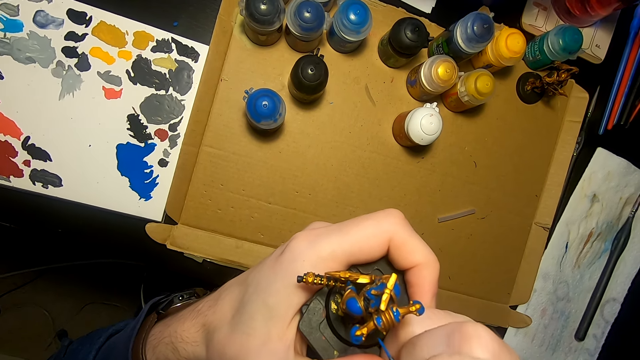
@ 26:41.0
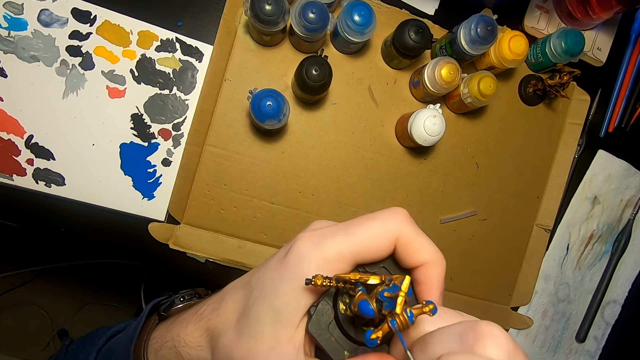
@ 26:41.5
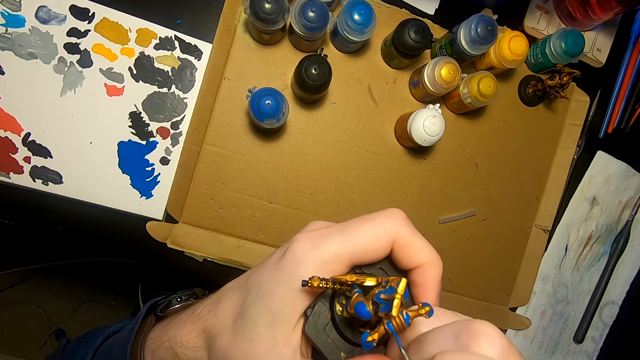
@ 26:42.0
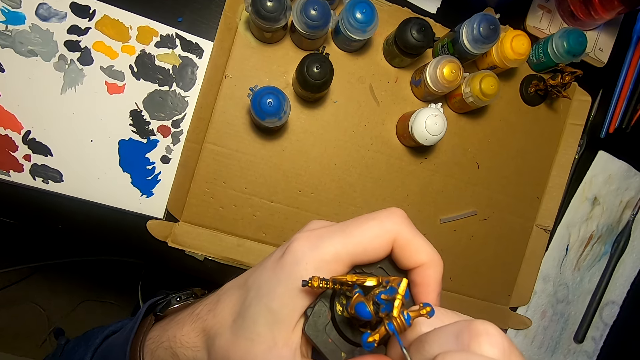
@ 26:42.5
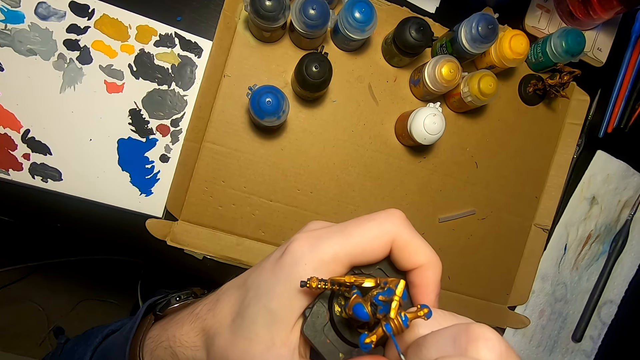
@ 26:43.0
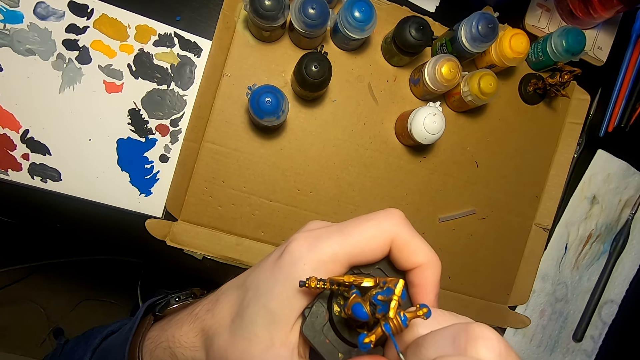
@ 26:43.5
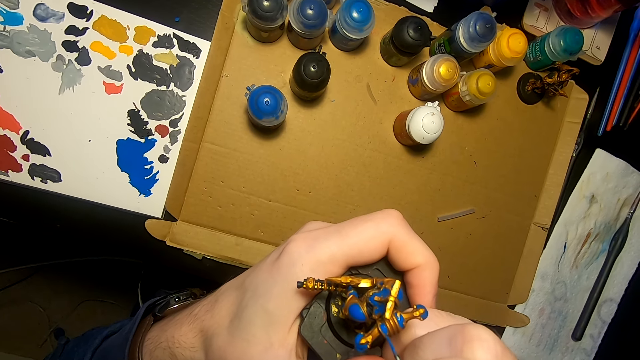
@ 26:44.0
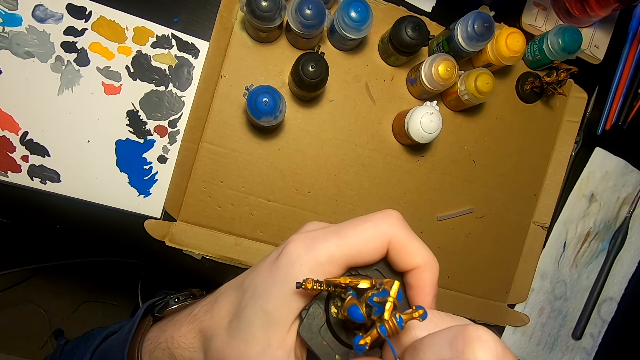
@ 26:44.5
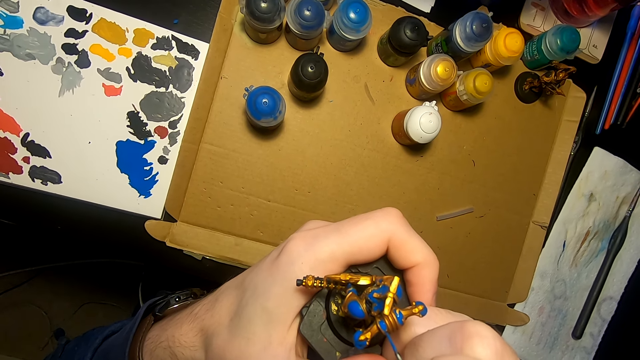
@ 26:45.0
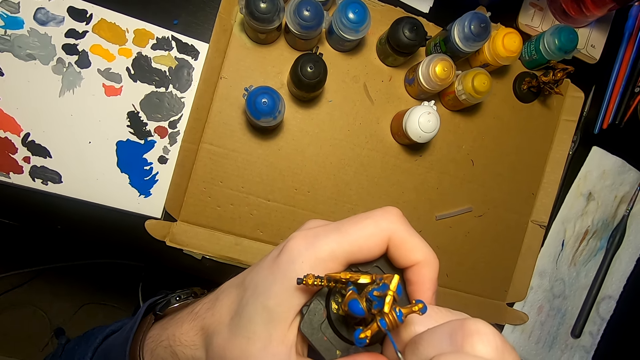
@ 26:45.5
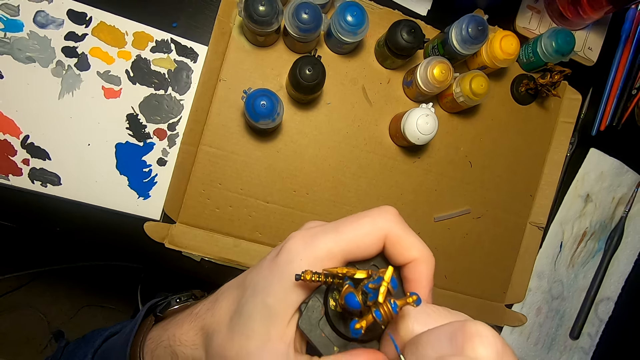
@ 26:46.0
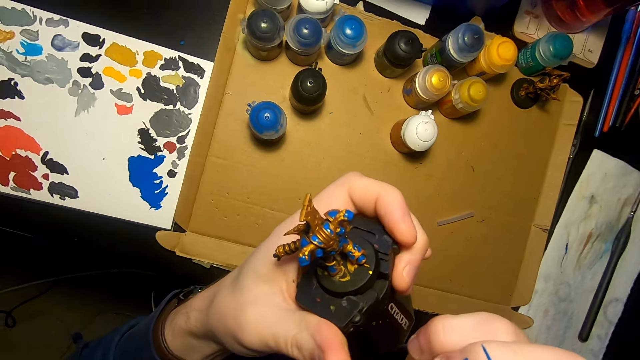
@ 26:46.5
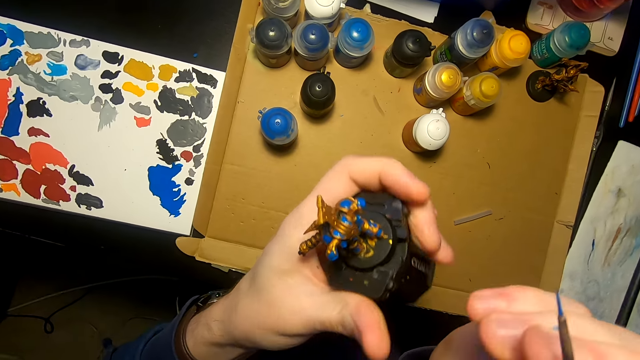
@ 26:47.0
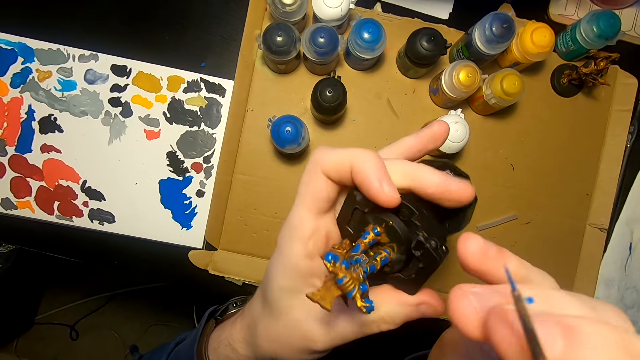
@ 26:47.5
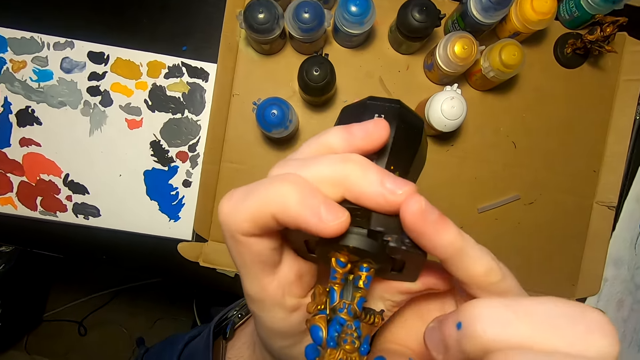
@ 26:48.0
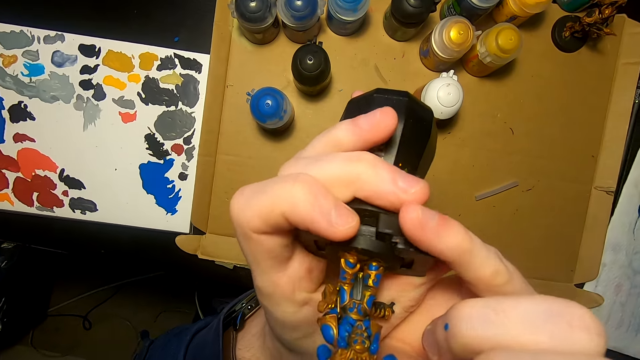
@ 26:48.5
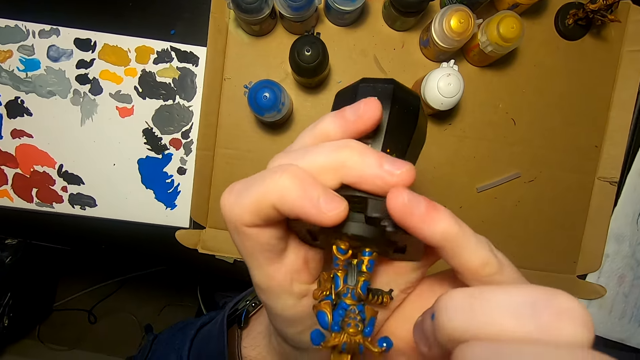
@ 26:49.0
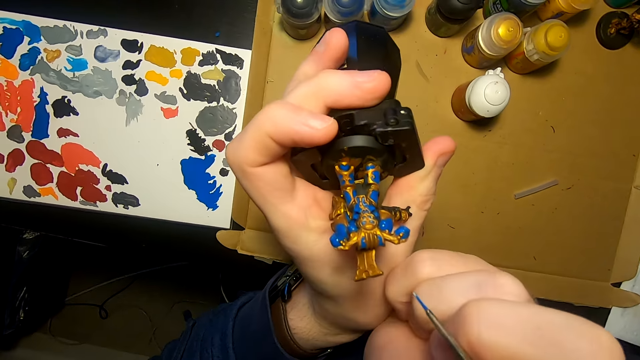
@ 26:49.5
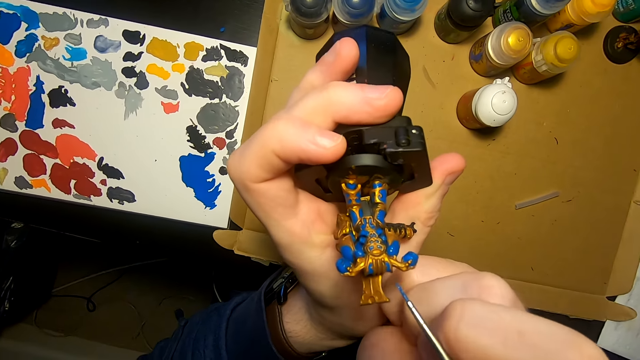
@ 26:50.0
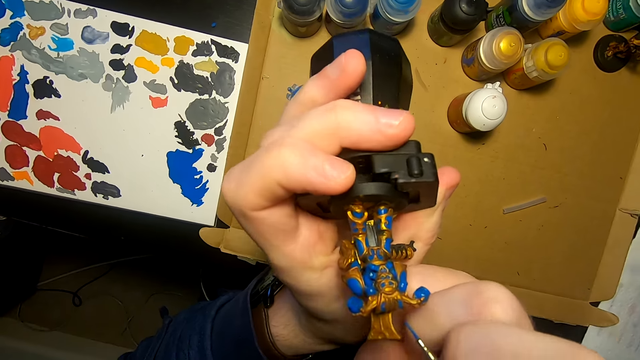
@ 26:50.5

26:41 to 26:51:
The camera wearer turns something.

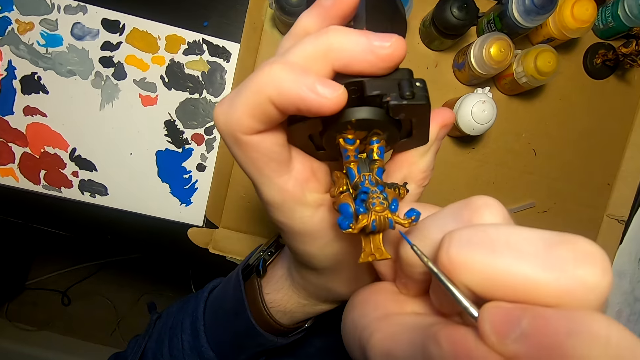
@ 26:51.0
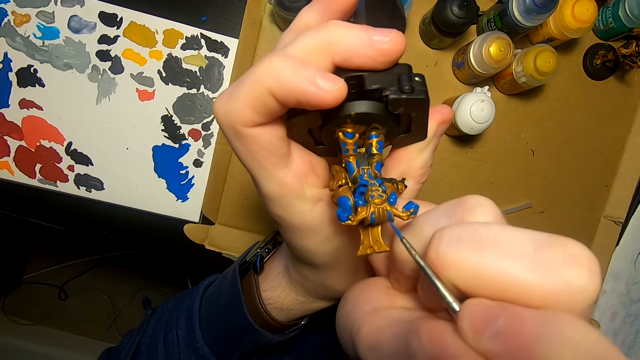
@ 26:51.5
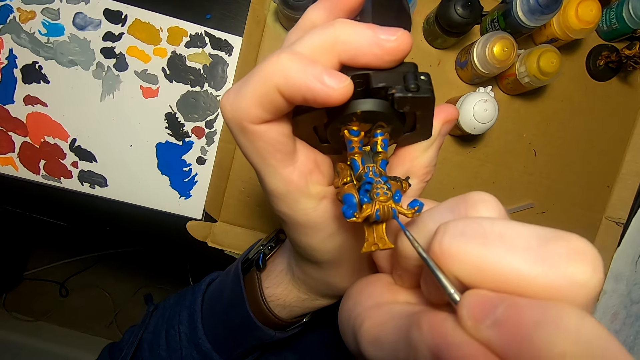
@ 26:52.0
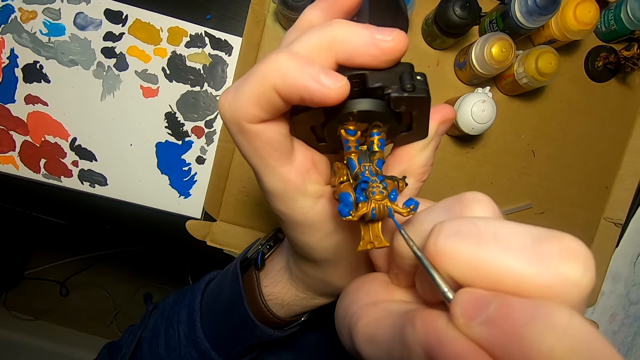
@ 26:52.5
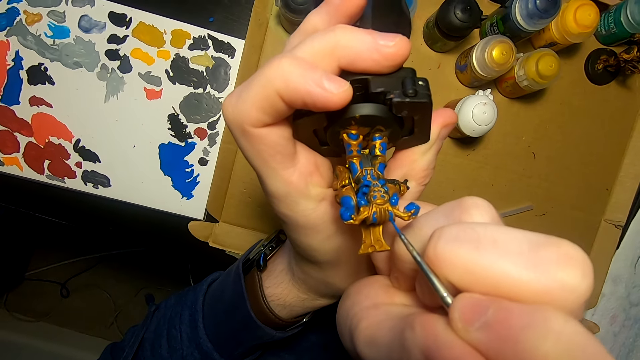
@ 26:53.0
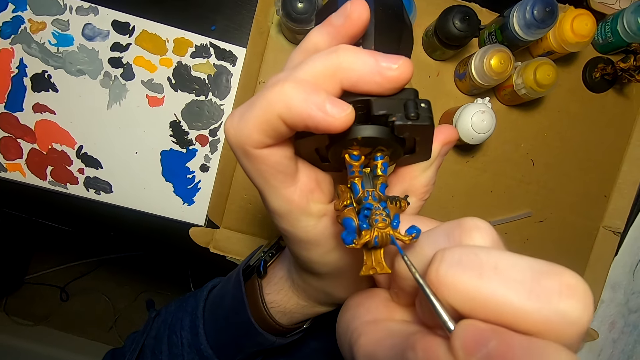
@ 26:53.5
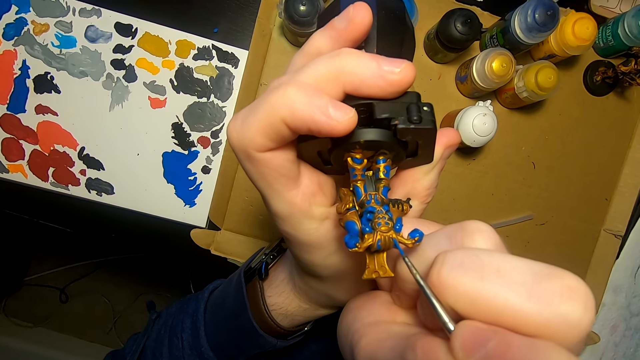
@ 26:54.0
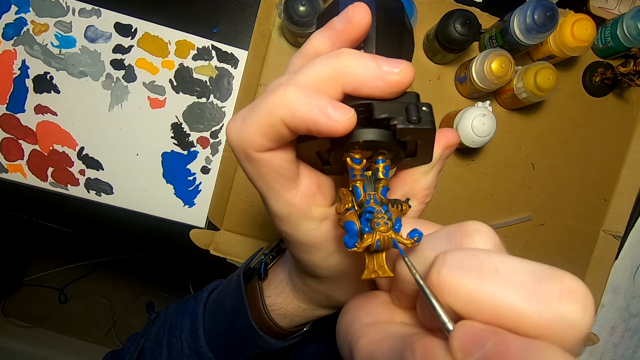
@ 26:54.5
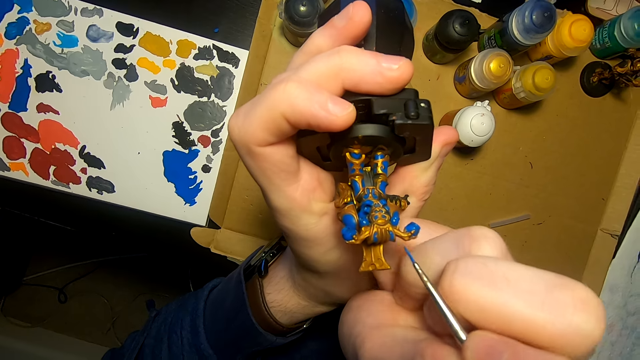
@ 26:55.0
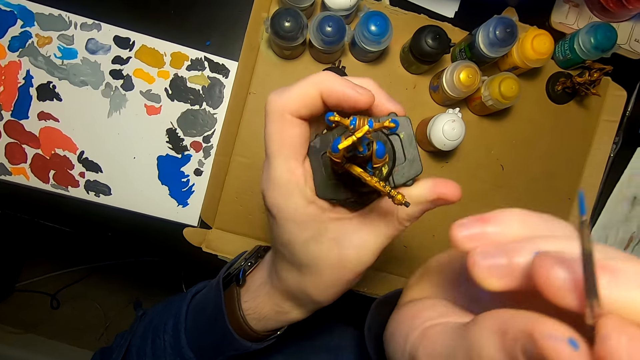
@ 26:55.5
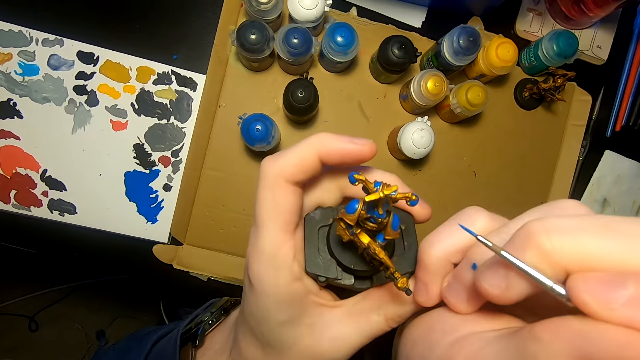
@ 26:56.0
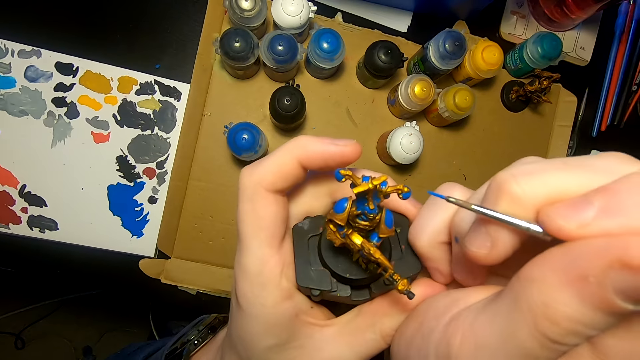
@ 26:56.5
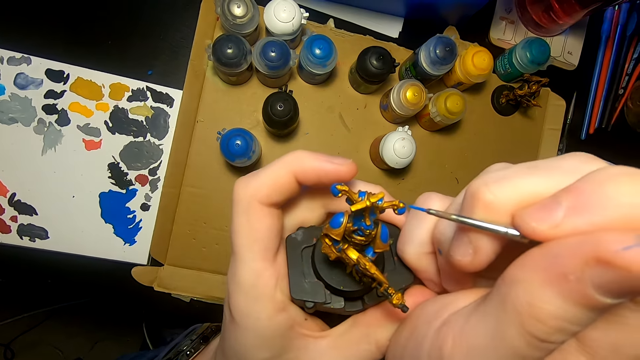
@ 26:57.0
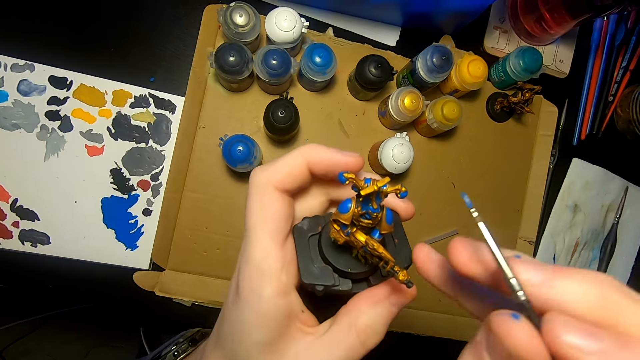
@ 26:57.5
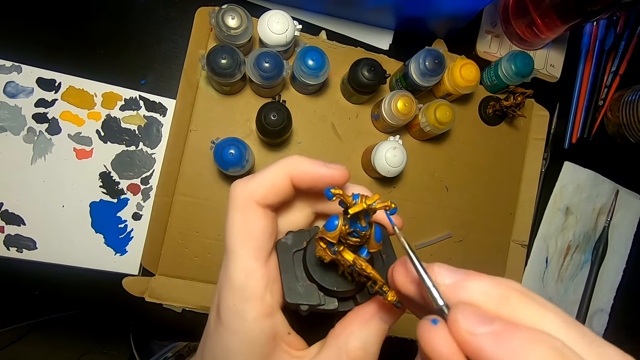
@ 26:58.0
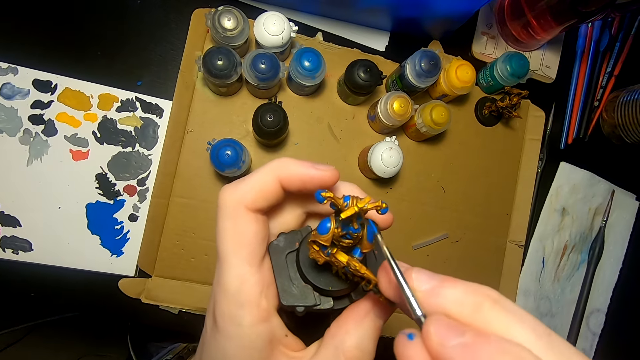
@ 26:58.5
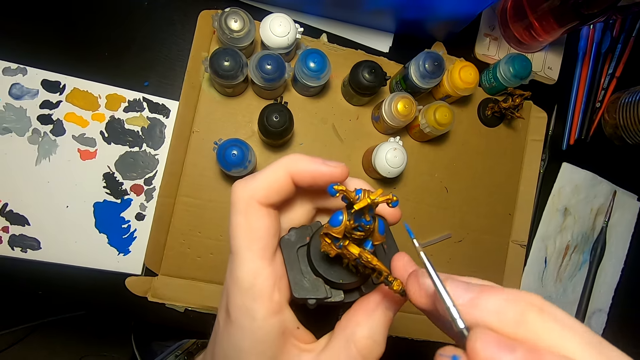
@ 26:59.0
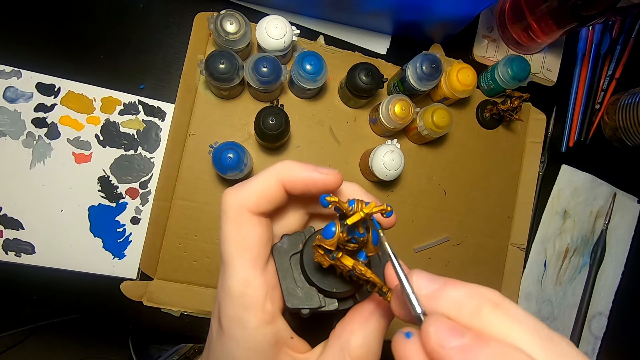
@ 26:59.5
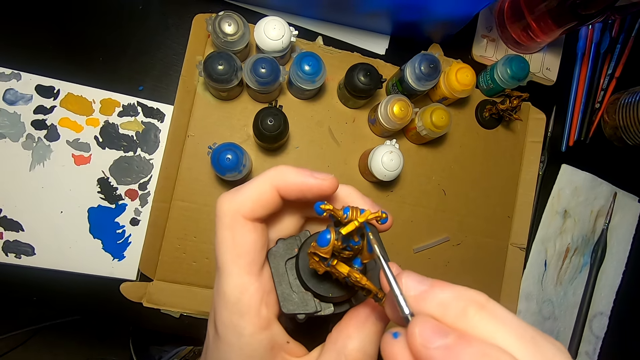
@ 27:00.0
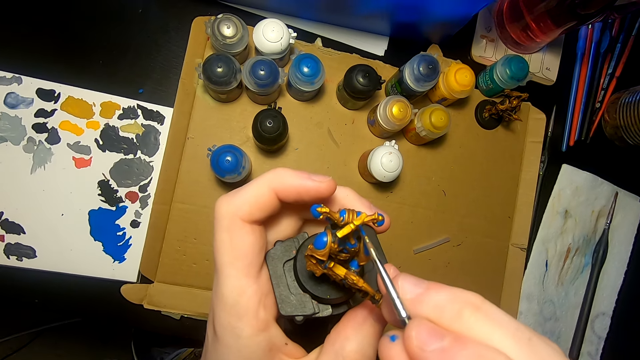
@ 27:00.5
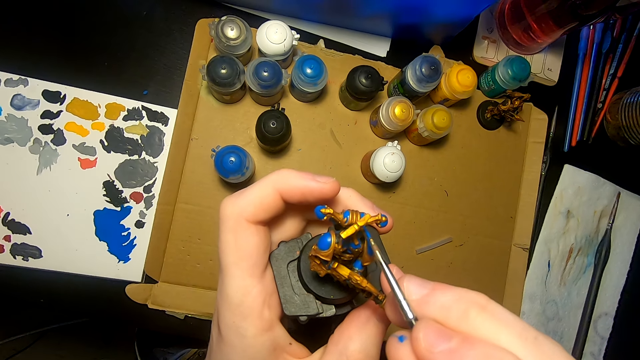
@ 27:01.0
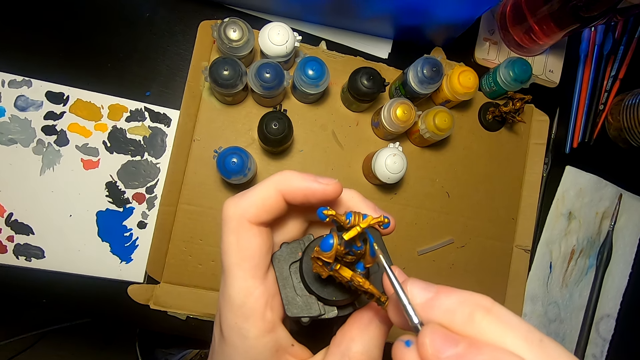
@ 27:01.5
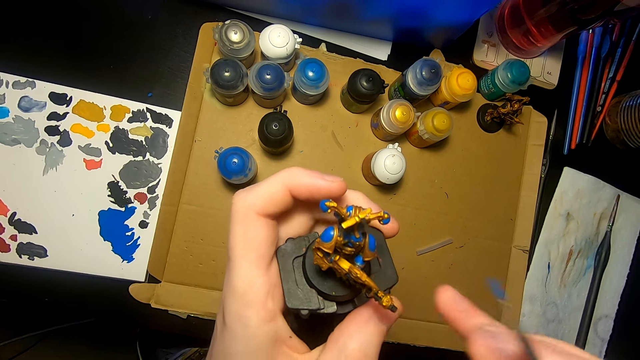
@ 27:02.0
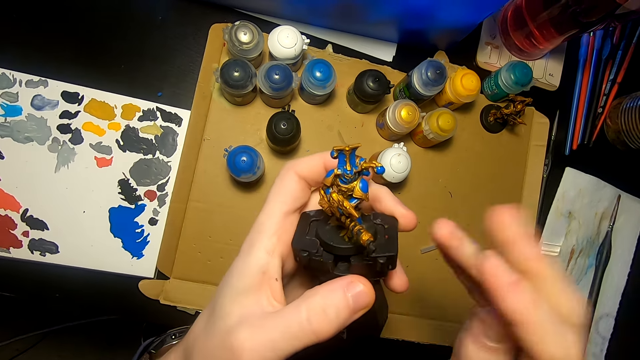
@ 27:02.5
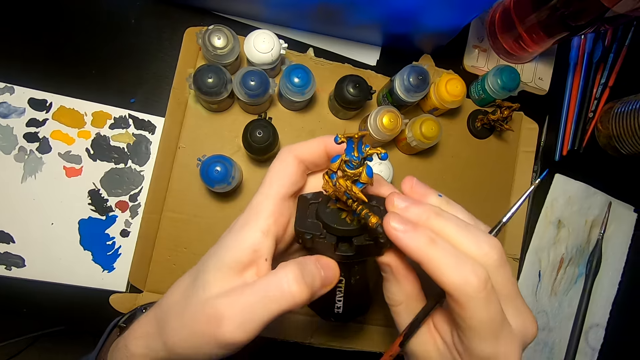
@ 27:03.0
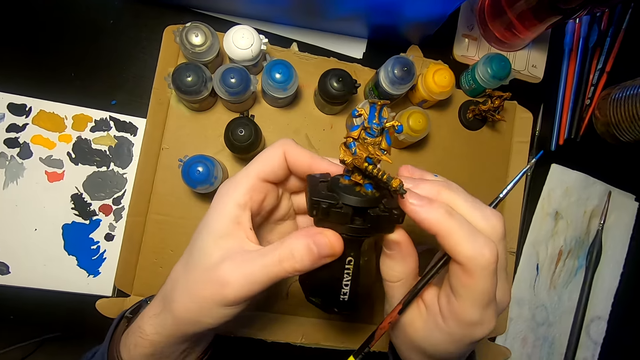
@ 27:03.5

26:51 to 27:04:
The camera wearer applies paint on something. They turn something. They apply paint on something.
